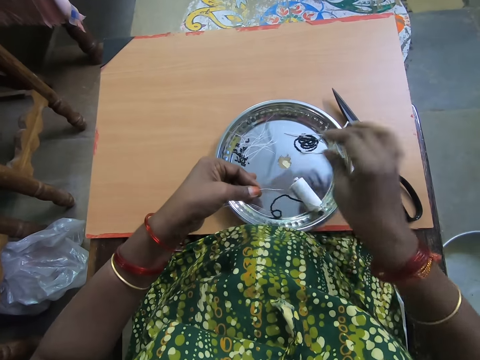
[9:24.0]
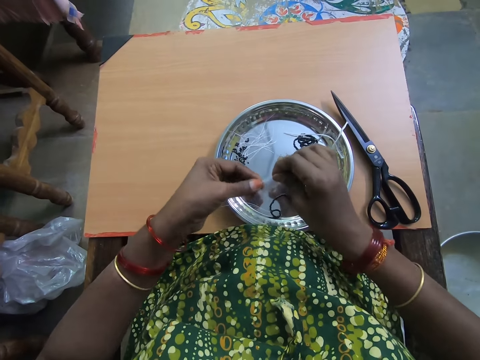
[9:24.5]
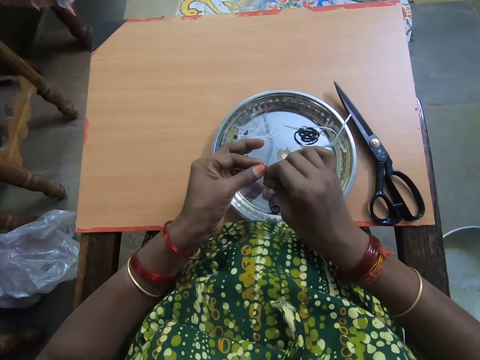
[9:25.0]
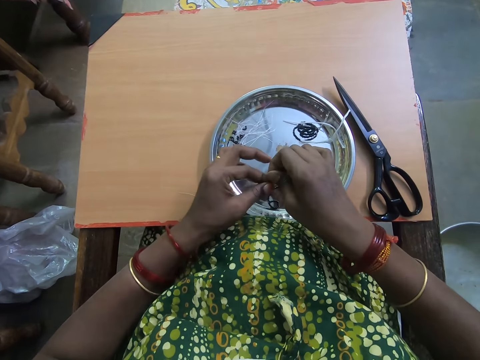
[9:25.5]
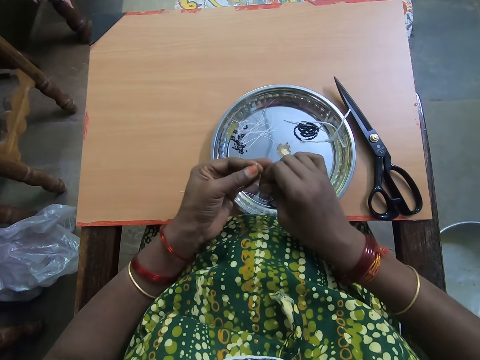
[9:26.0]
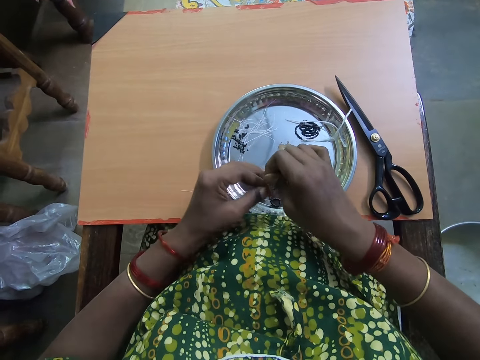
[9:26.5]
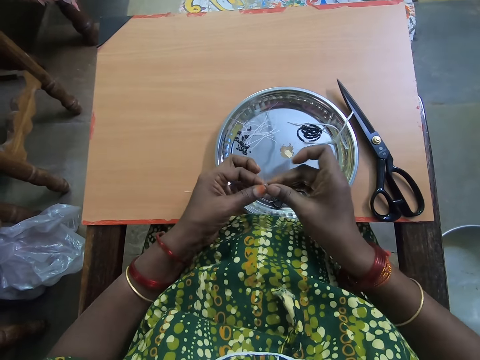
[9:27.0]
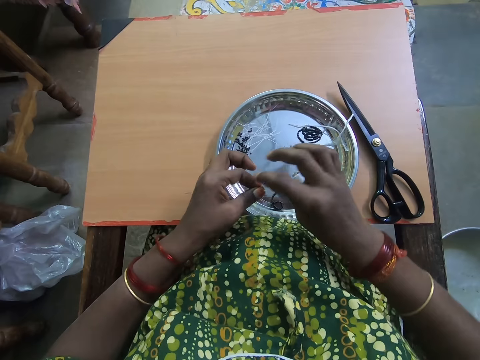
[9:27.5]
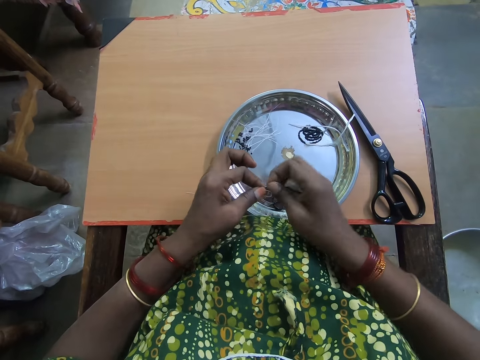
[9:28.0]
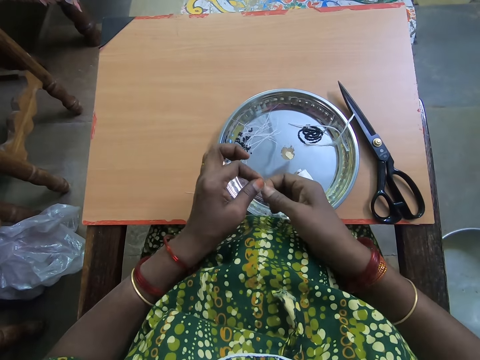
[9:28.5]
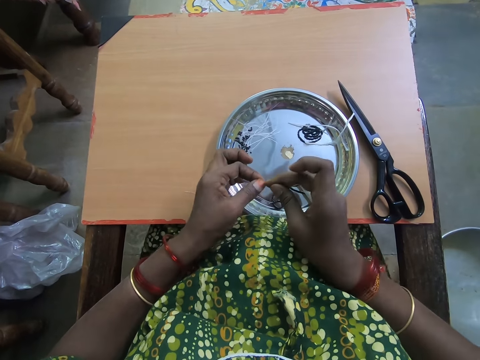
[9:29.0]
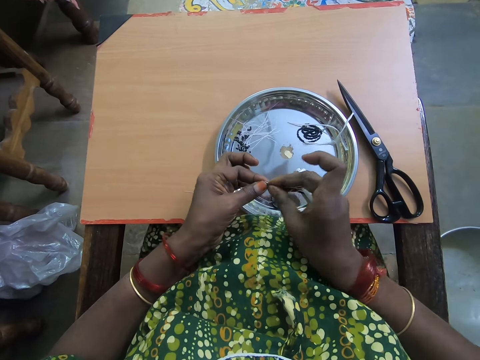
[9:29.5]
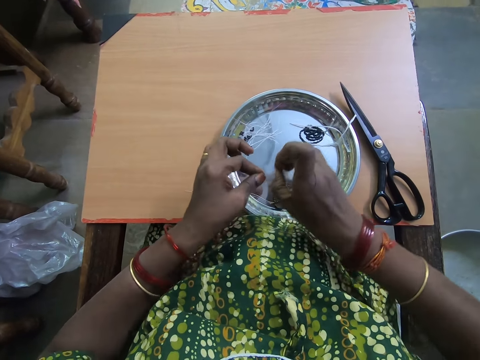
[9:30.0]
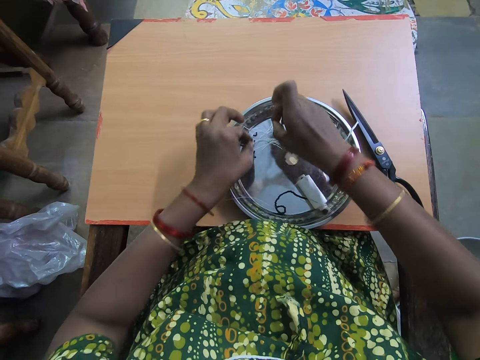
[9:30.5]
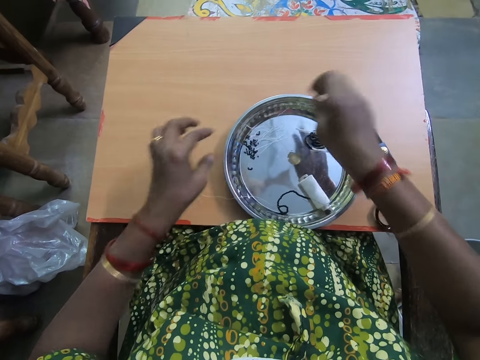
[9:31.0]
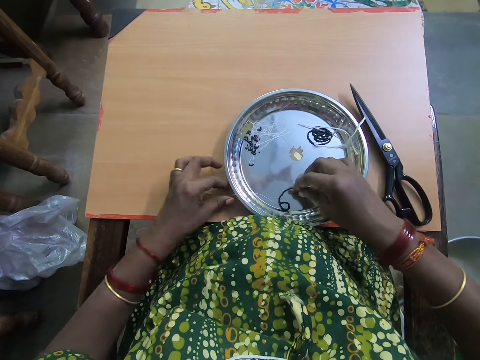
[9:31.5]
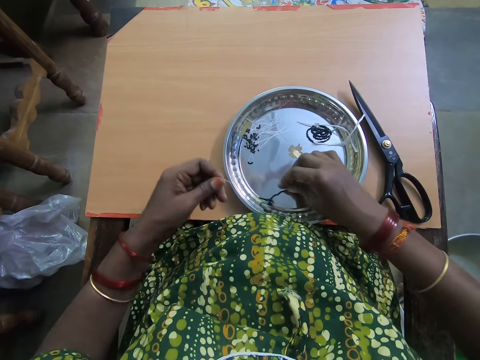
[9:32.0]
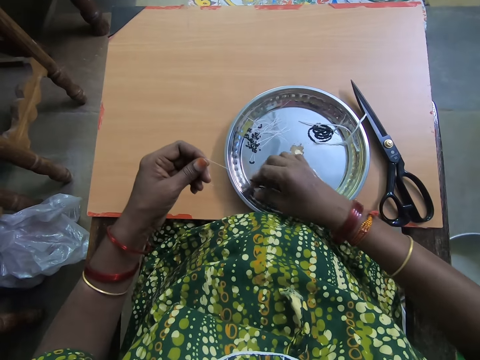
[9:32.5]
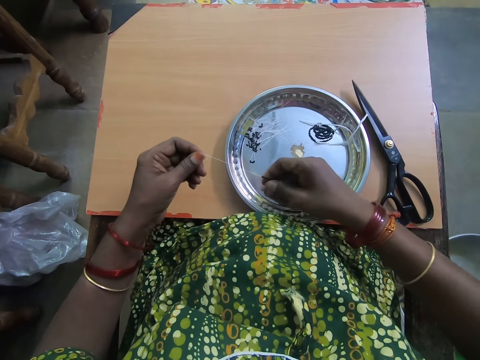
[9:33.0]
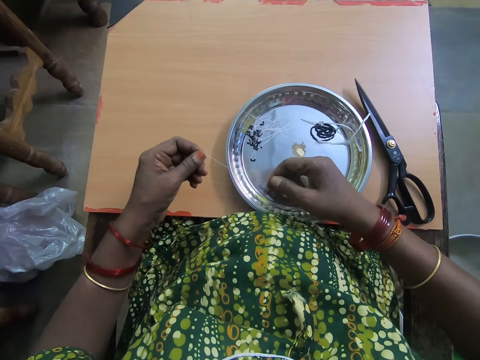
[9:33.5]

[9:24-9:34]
The camera wearer adjusts the tip of the thread with her right hand. She folds the polyester yarn on the table. She ties the tip of the thread with both hands. She drops the beaded thread on a plate with both hands. She picks the beaded thread from the plate with her left hand. She strengthens the polyester yarn with beads.

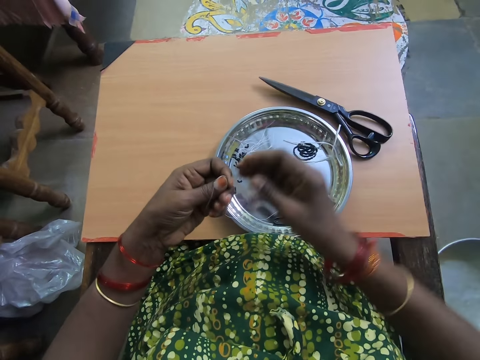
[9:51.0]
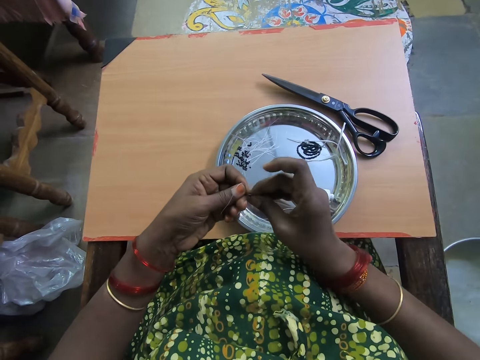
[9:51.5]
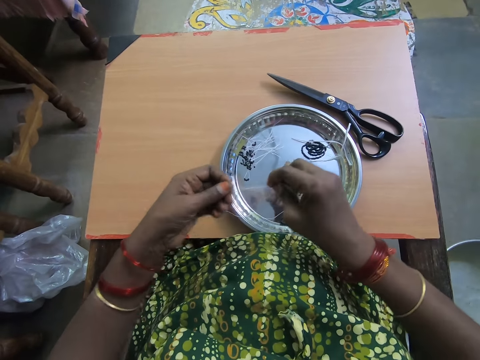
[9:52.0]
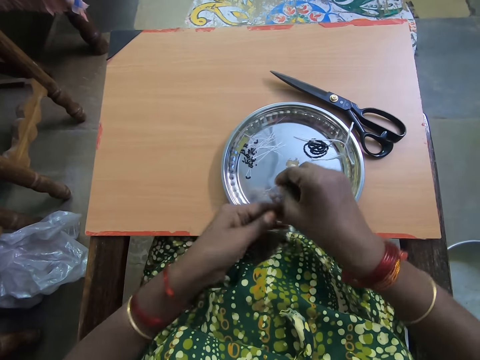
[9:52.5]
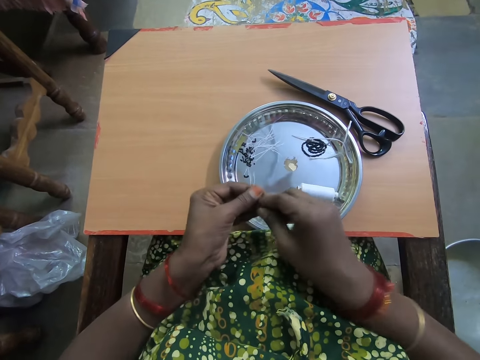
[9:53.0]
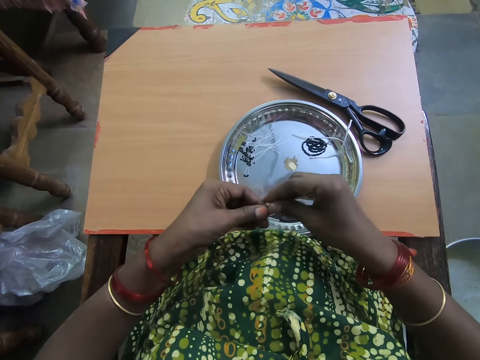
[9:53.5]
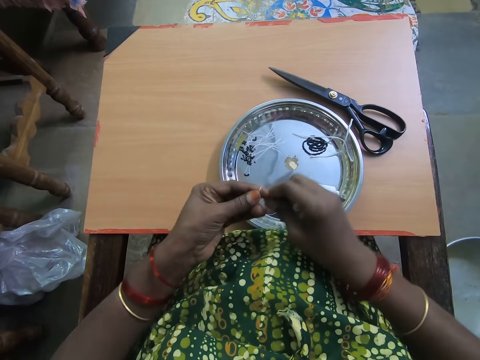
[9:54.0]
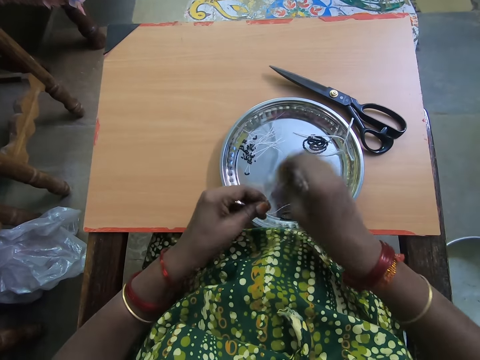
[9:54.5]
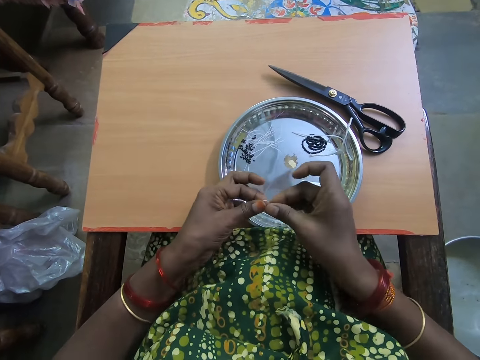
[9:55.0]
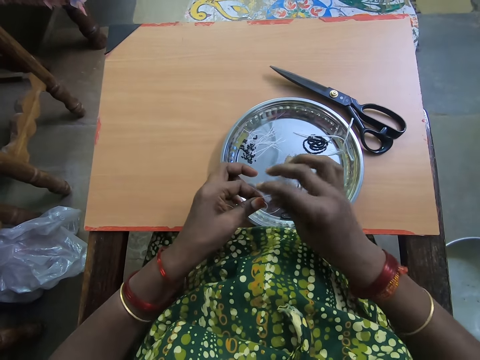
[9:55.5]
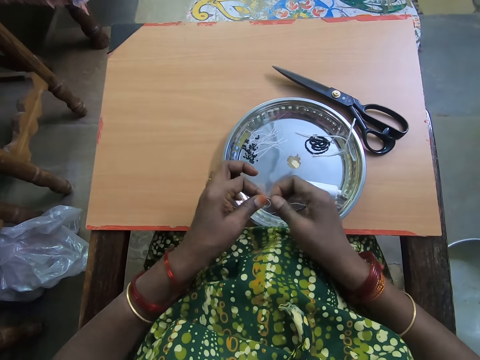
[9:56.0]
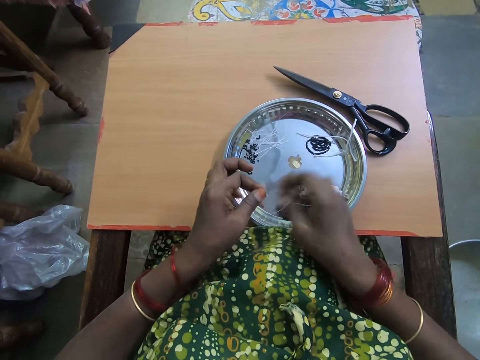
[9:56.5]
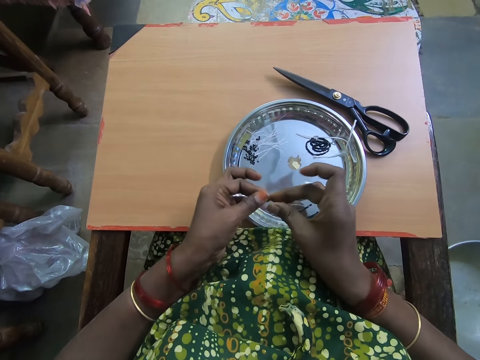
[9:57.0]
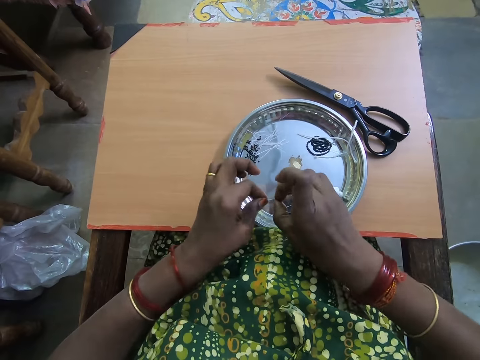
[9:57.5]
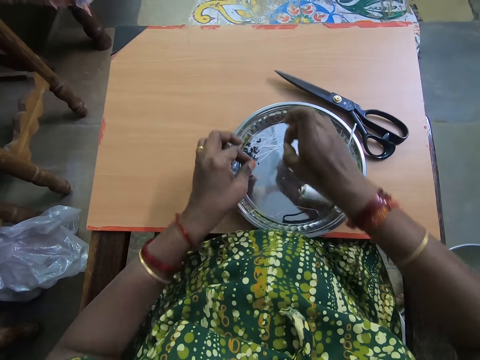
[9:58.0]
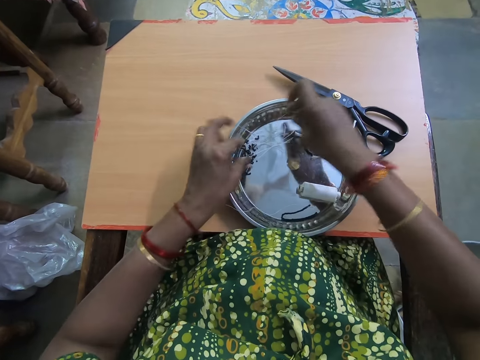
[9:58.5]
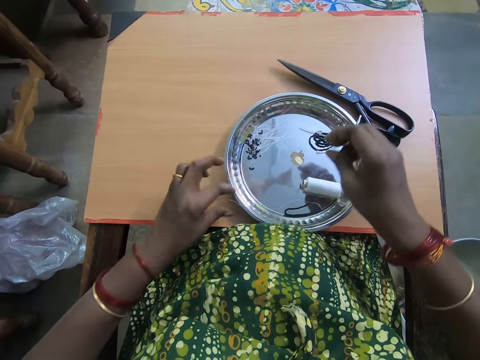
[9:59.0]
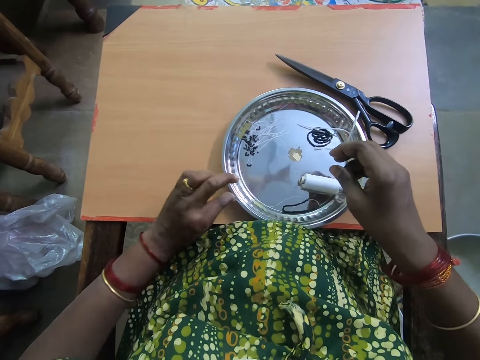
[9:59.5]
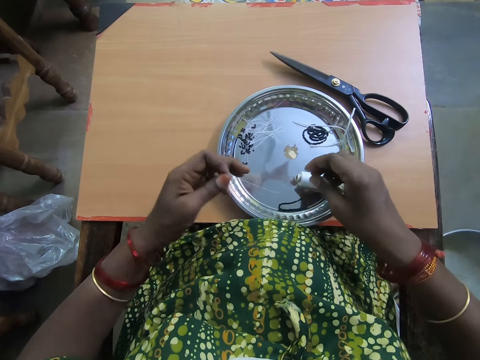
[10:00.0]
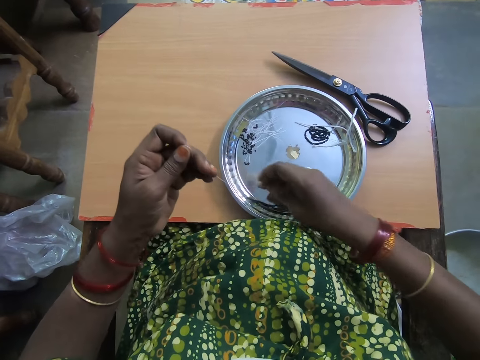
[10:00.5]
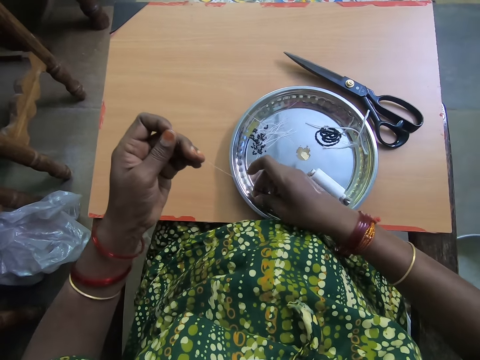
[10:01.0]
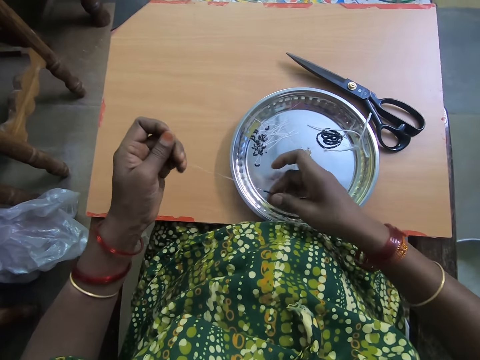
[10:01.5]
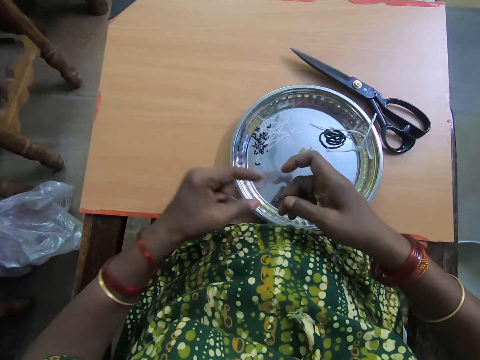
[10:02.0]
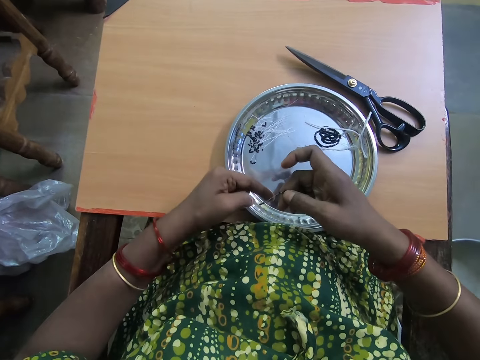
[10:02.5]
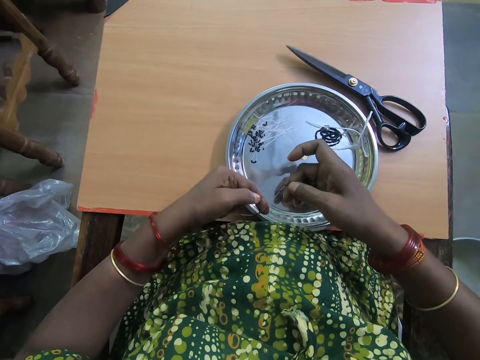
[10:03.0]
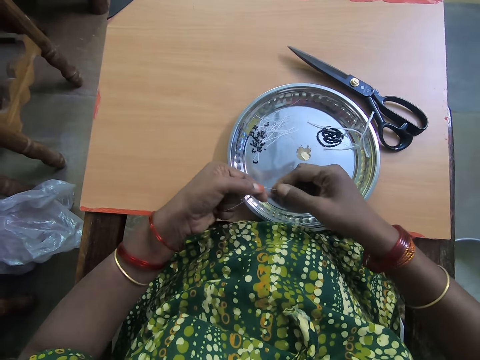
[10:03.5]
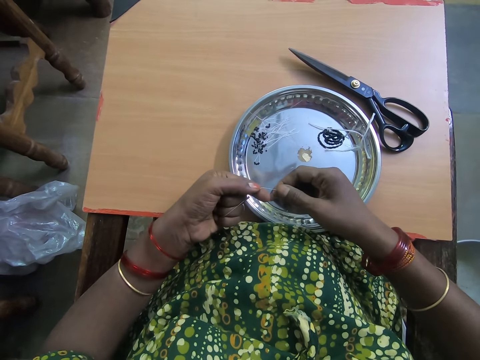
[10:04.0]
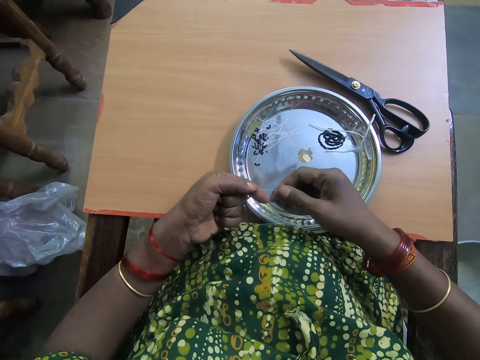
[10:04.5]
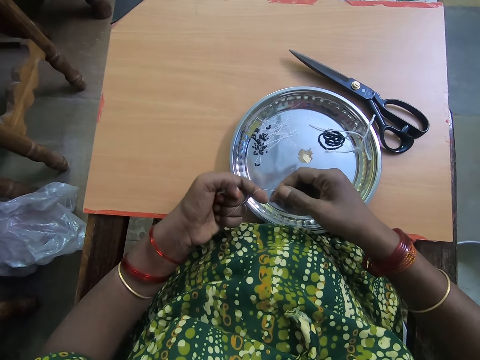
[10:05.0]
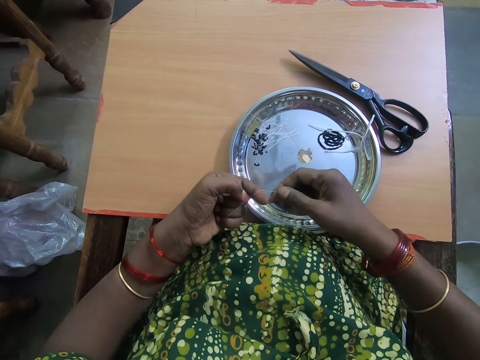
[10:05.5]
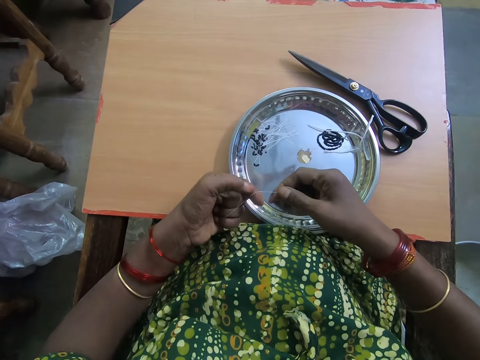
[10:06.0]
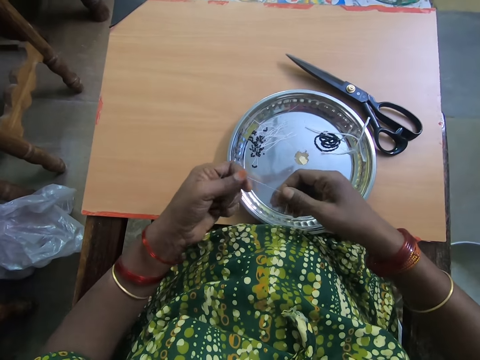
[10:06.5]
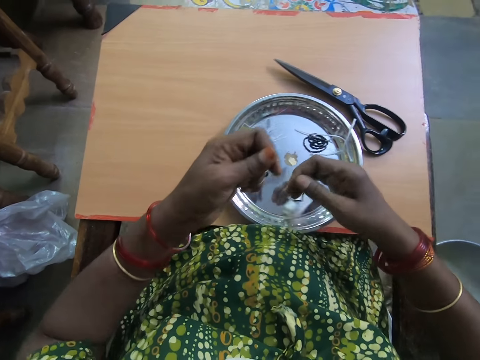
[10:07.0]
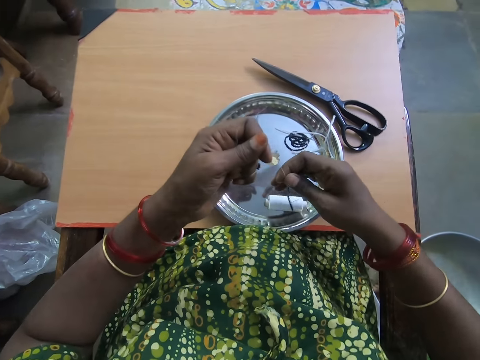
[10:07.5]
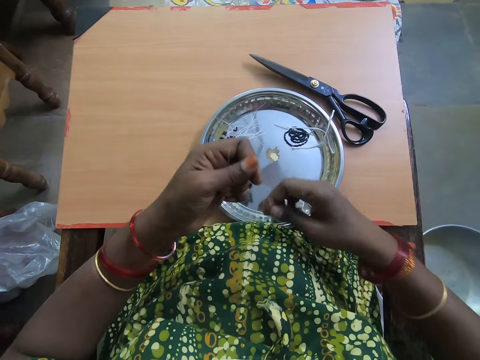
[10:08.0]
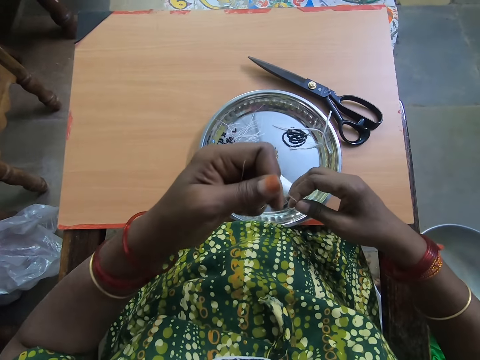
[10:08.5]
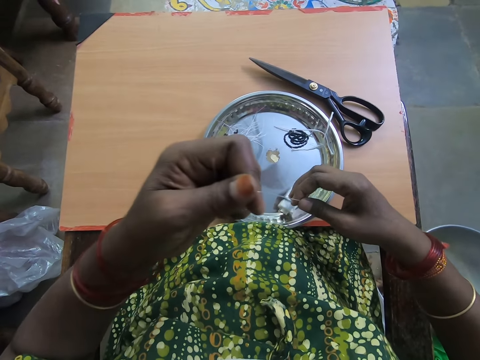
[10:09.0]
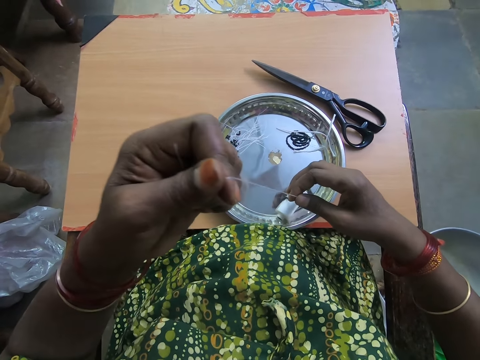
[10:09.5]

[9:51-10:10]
The camera wearer folds the polyester yarn with her hands. She passes the thread to her right hand. She passes the thread to her left hand. She ties the tip of the thread with both hands. She drops the beaded thread on a plate with both hands. She picks up the thread with her left hand. She holds the beaded thread with her right hand. She pushes some beads down the thread with her left hand. She pulls the thread roll up.
